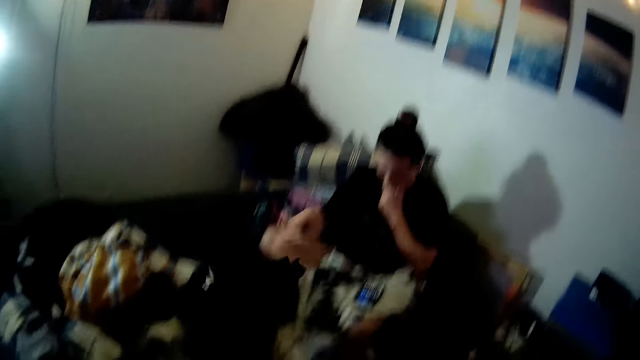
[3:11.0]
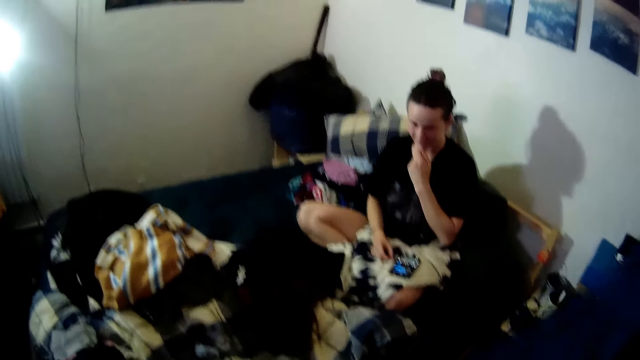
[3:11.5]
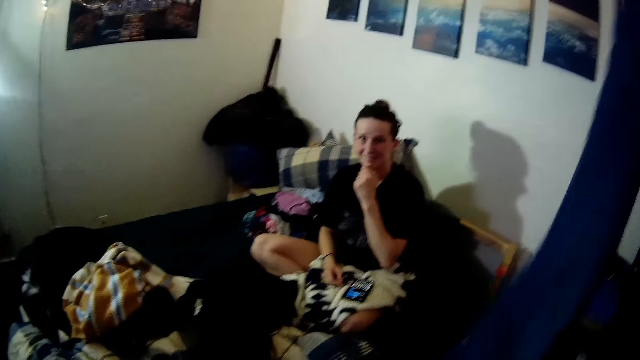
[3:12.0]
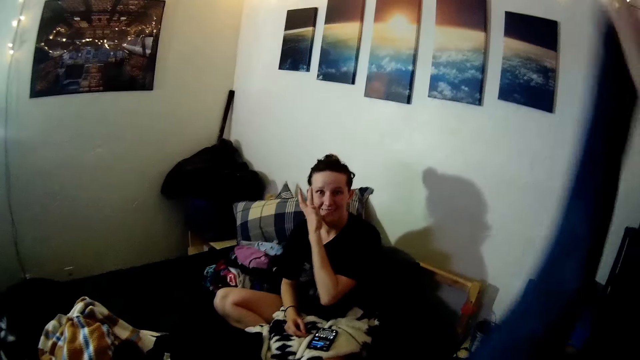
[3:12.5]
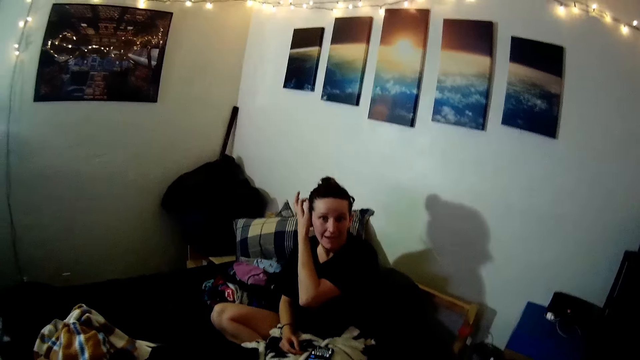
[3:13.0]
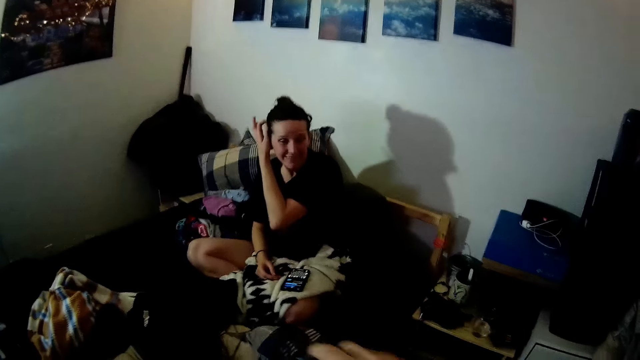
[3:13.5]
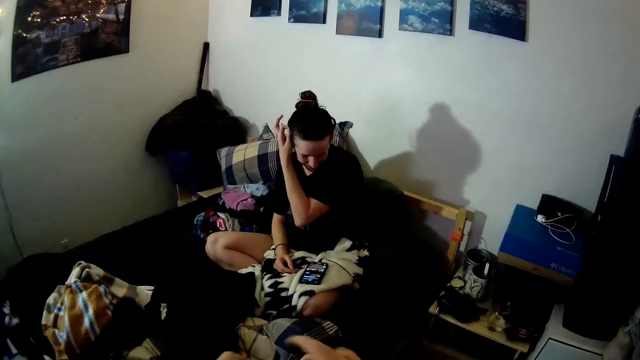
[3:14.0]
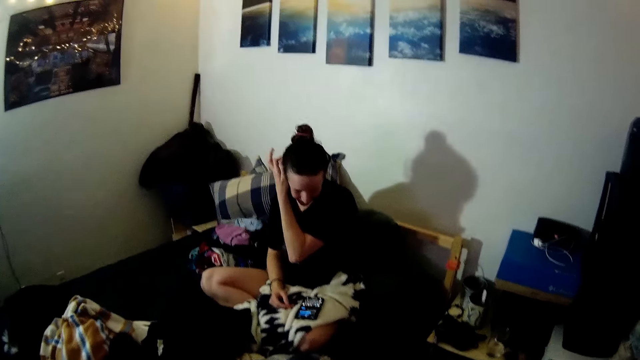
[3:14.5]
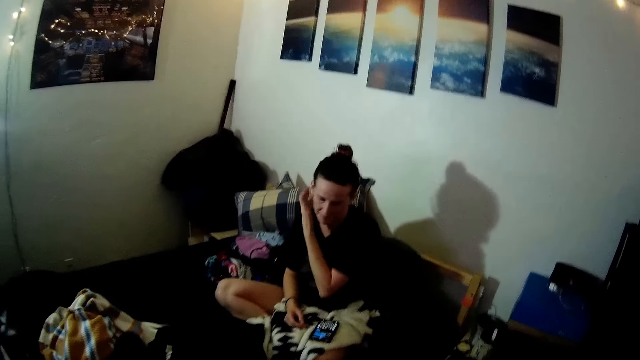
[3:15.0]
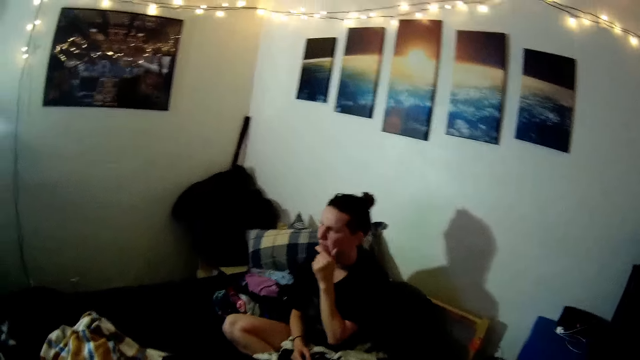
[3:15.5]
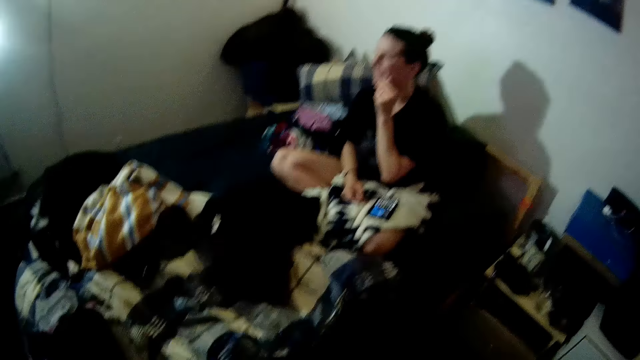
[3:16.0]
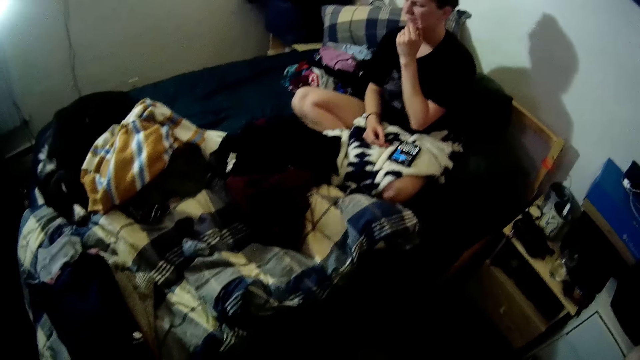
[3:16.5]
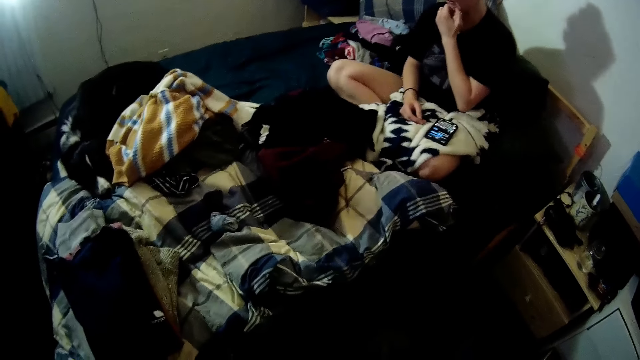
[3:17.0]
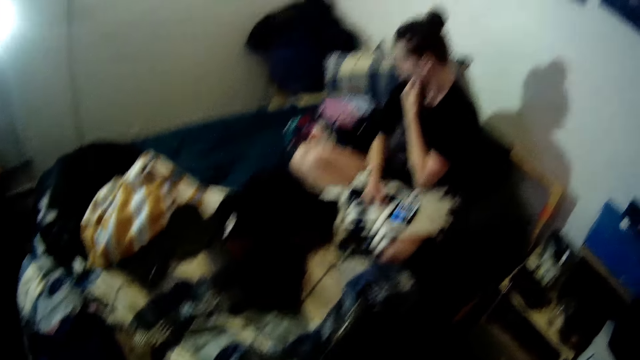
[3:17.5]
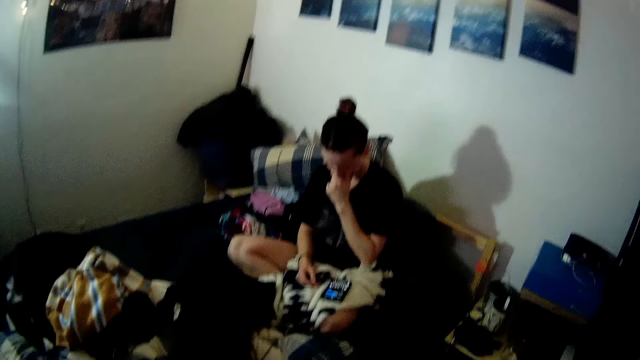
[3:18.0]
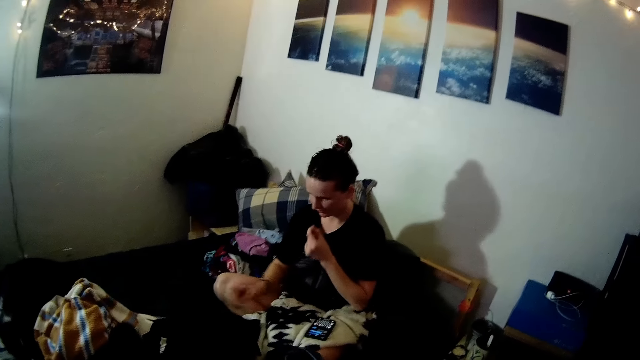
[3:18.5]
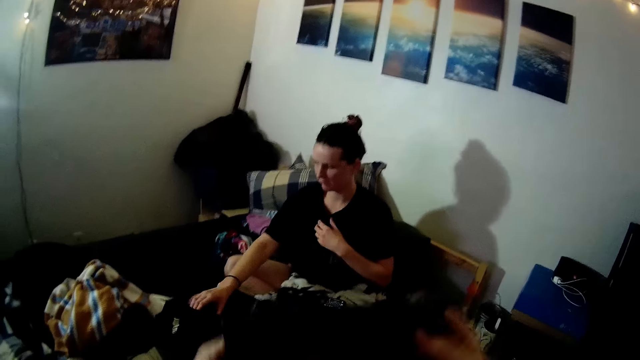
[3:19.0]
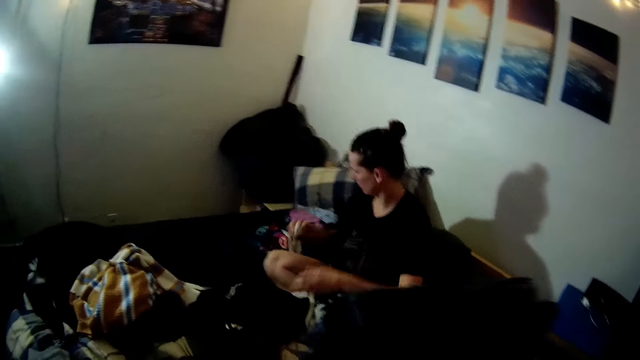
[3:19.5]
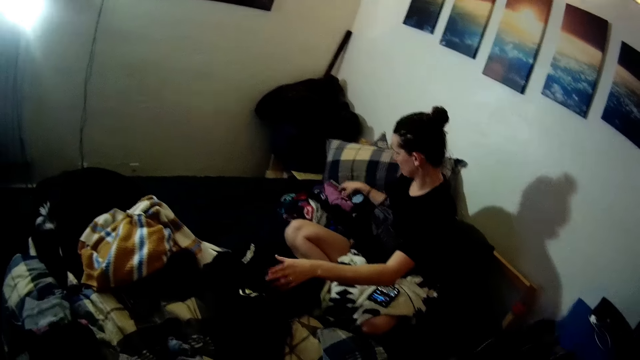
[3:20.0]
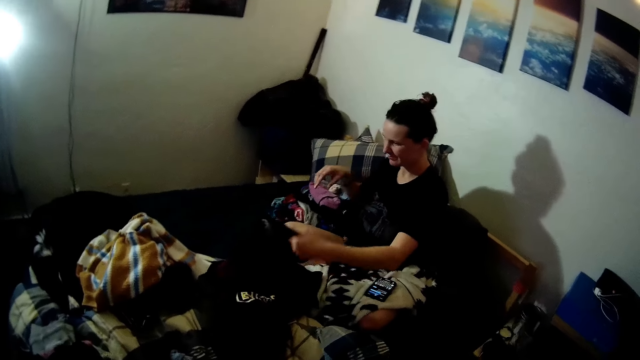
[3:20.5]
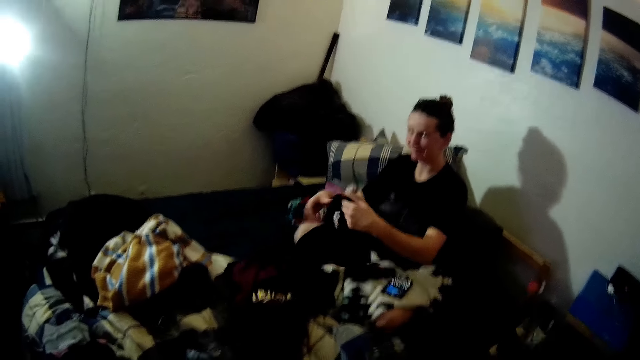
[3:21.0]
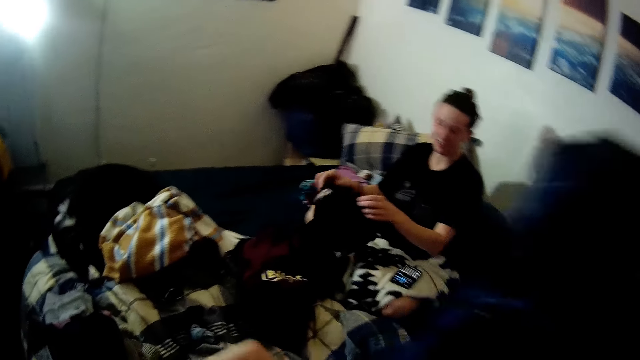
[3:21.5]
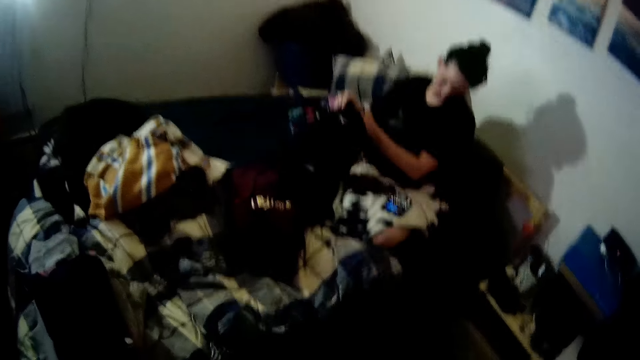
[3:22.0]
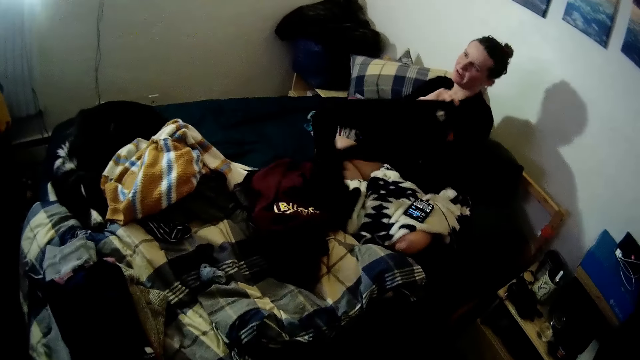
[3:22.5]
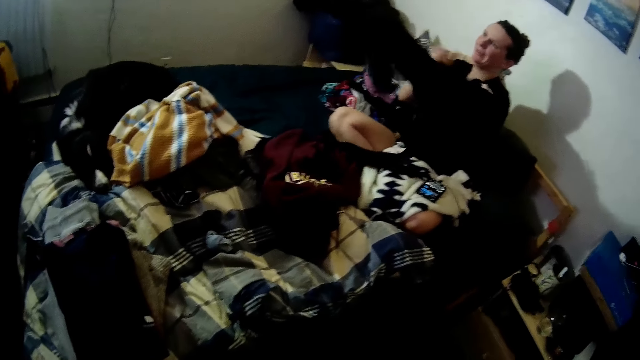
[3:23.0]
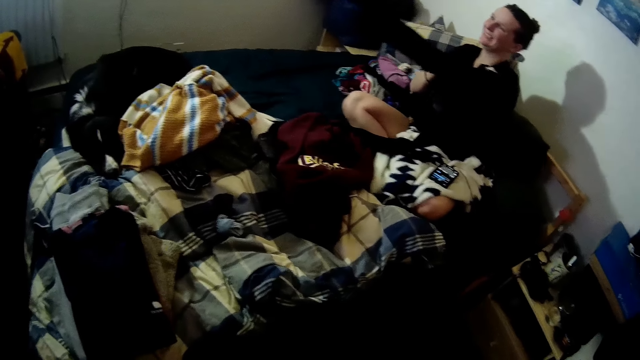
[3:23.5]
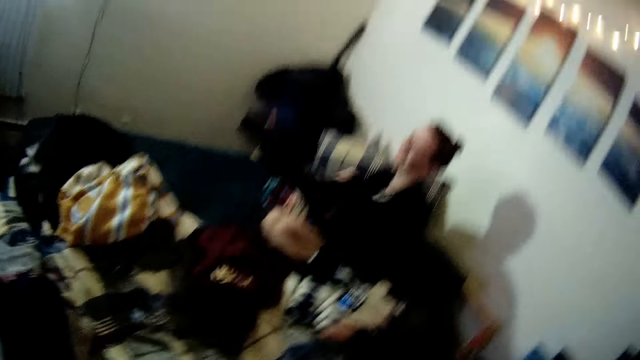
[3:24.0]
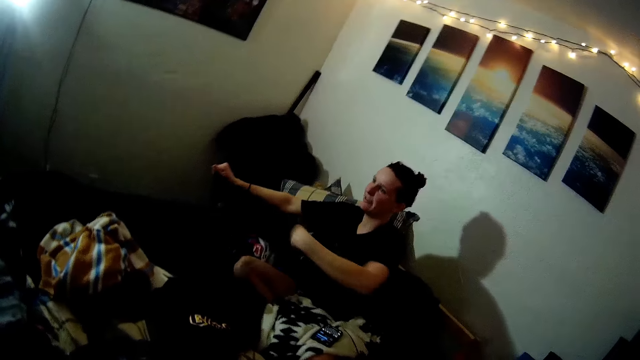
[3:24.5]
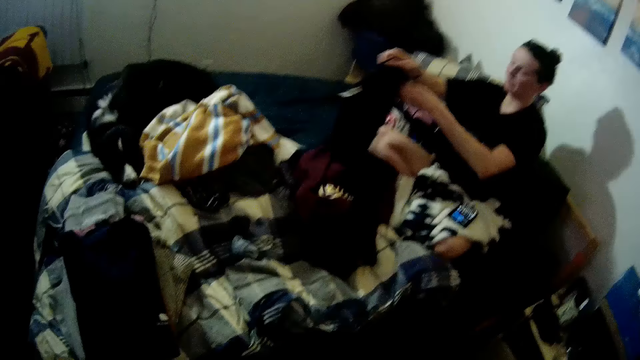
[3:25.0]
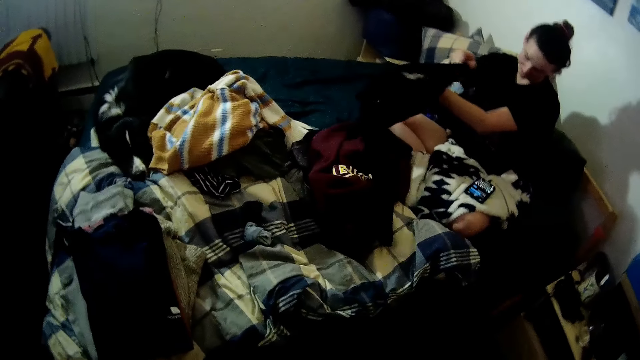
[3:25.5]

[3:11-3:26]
A lady picks up the clothes and throws the cloth aside. The camera wearer drops the clothes on the bed and folds the cloth. The lady scratches her head and touches her face. She picks up a cloth. The camera wearer folds the cloth. The lady puts the cloth on the bed, picks up the cloth, and turns the cloth inside out. The camera wearer folds the cloth.

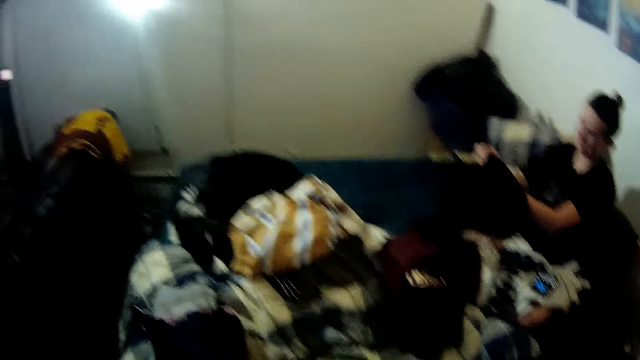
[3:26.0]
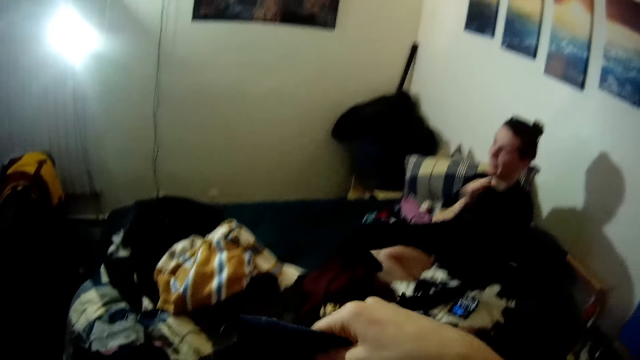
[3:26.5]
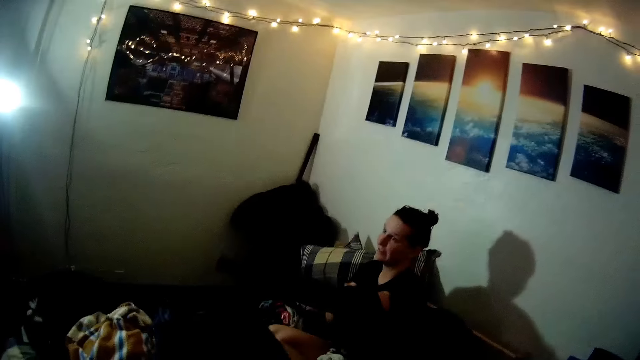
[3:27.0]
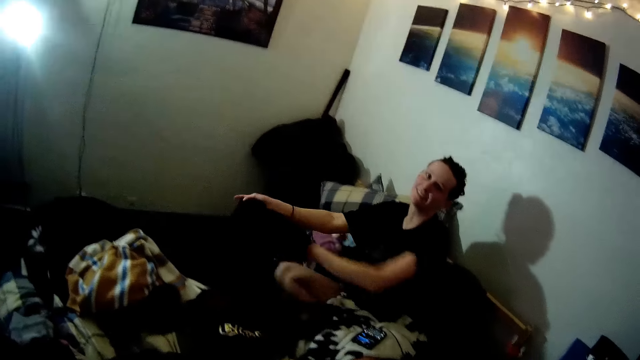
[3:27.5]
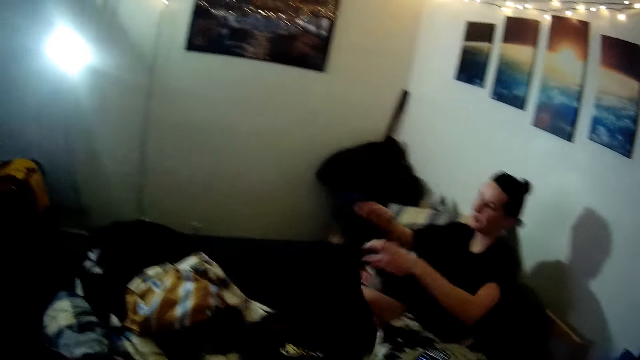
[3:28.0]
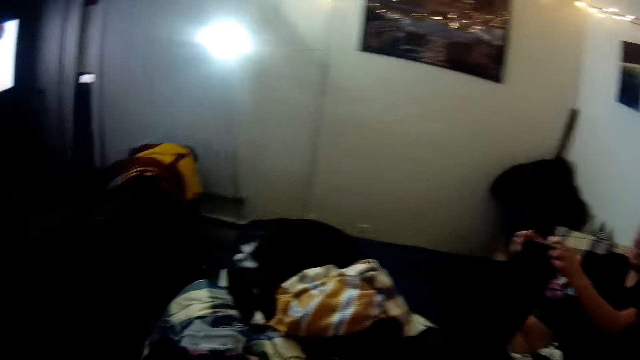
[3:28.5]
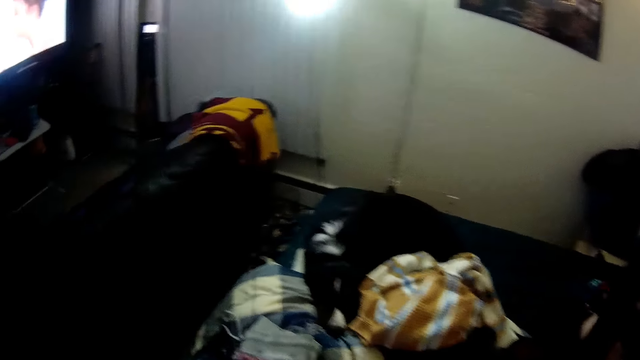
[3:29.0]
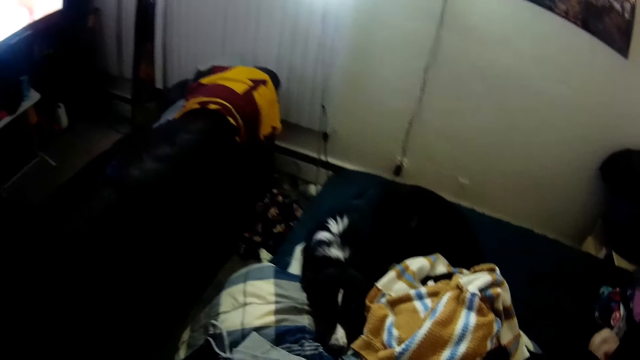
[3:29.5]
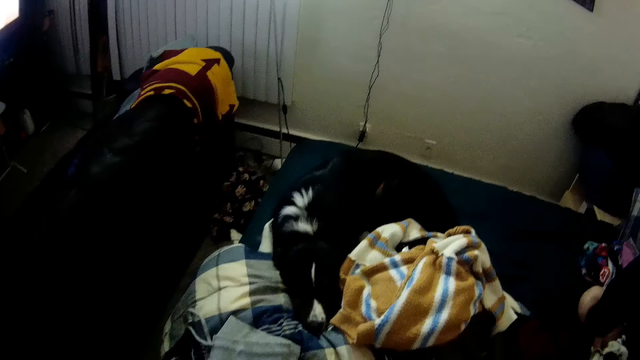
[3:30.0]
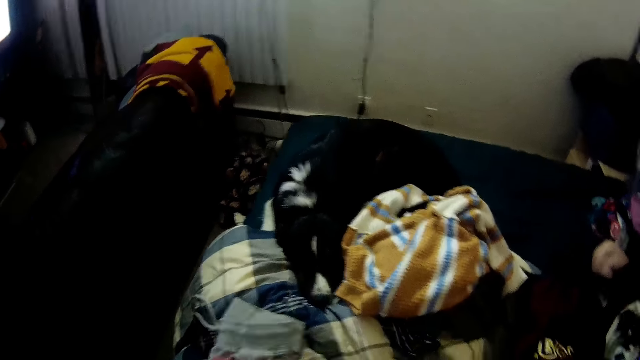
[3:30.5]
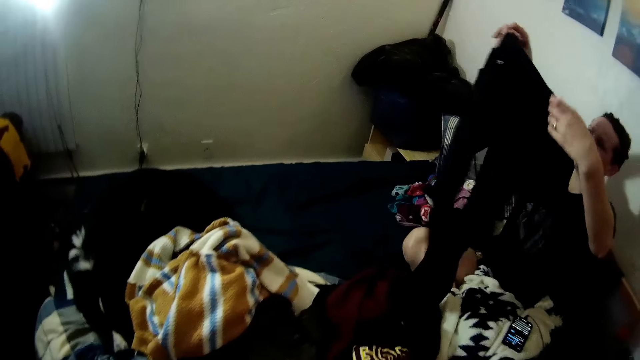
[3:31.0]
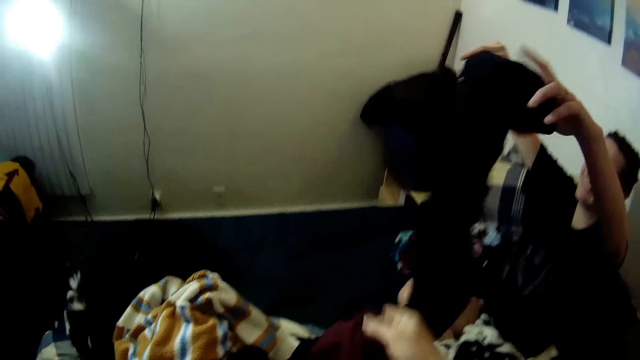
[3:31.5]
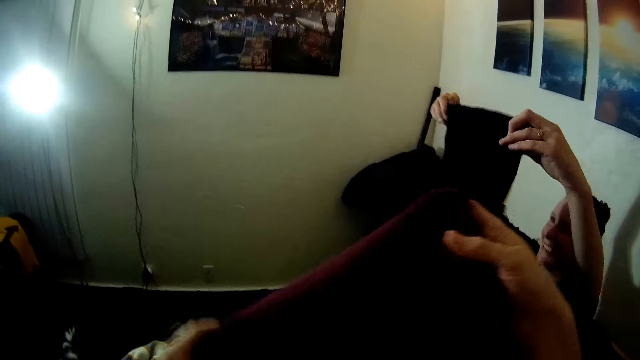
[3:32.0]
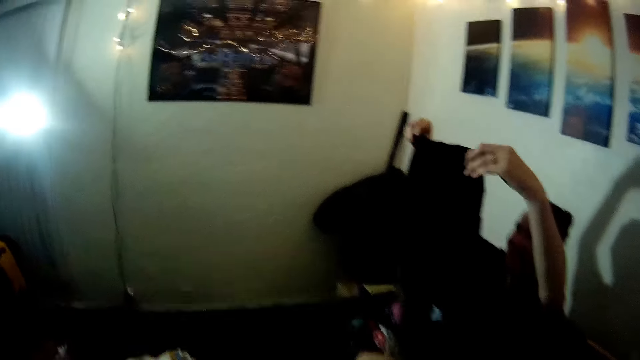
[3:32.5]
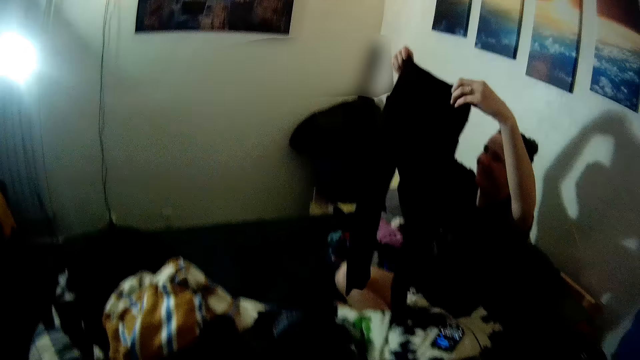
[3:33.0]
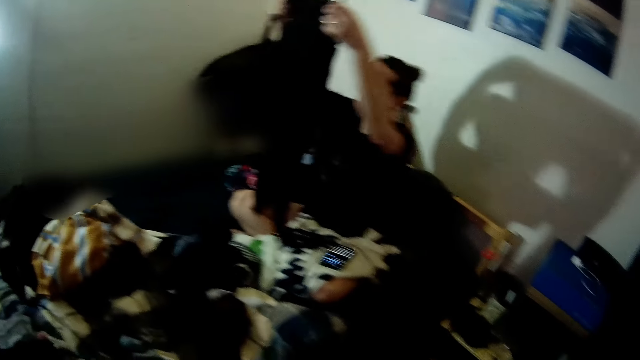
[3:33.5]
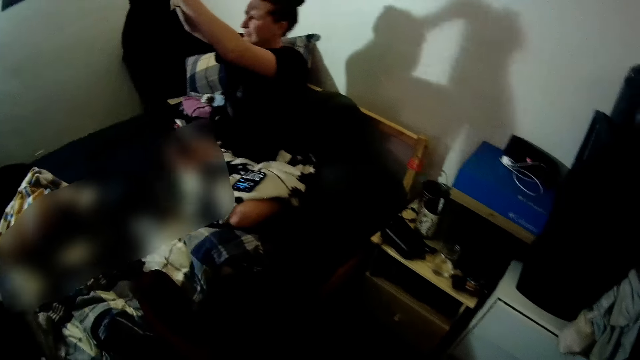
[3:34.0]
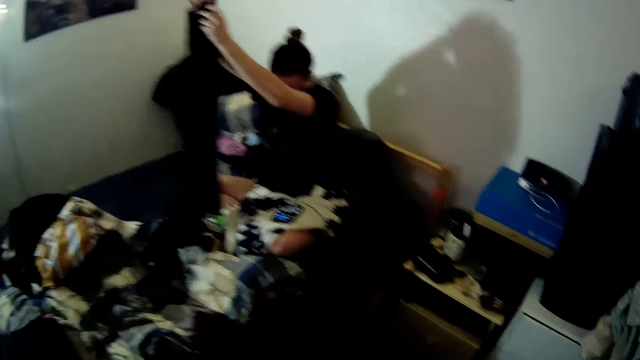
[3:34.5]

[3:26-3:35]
The camera wearer throws the cloth on the bed. A lady folds a cloth. The camera wearer folds the cloth.
